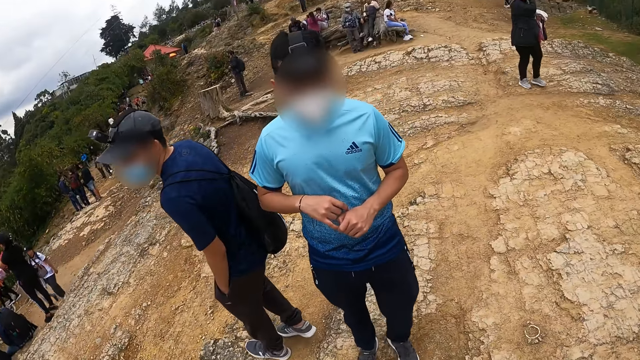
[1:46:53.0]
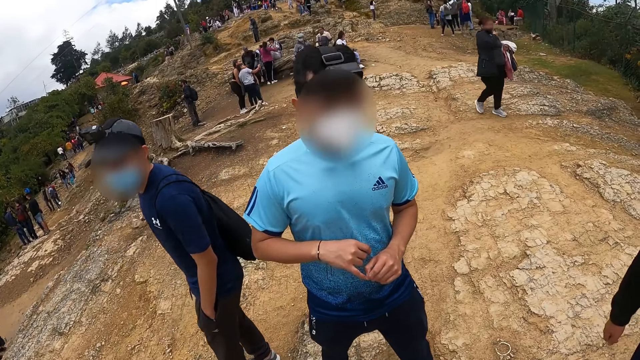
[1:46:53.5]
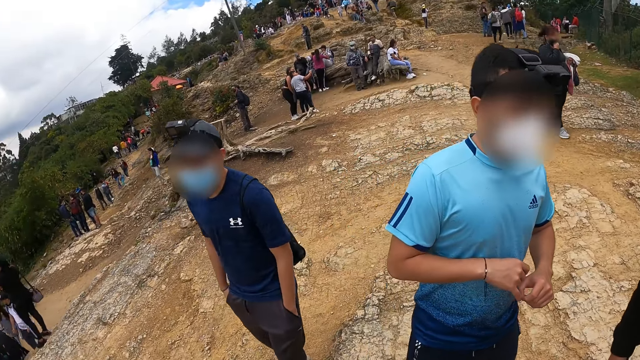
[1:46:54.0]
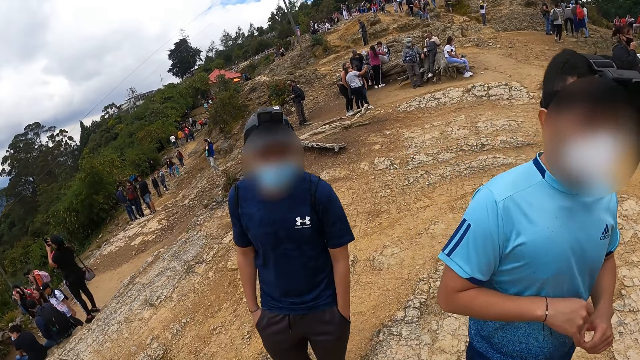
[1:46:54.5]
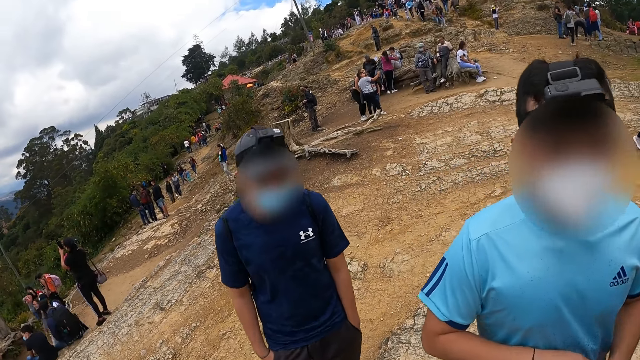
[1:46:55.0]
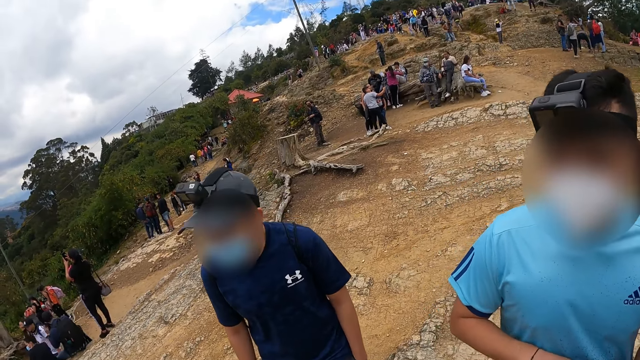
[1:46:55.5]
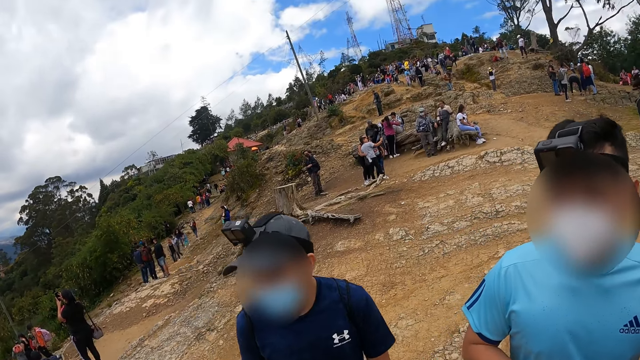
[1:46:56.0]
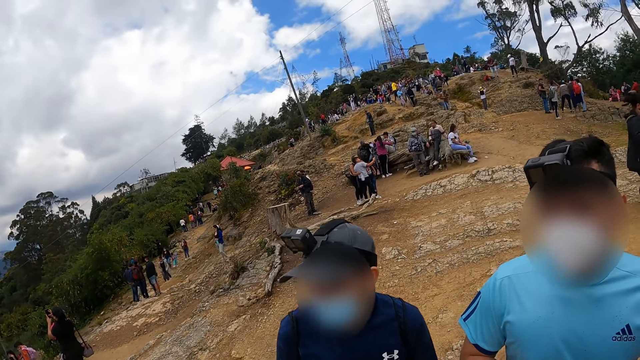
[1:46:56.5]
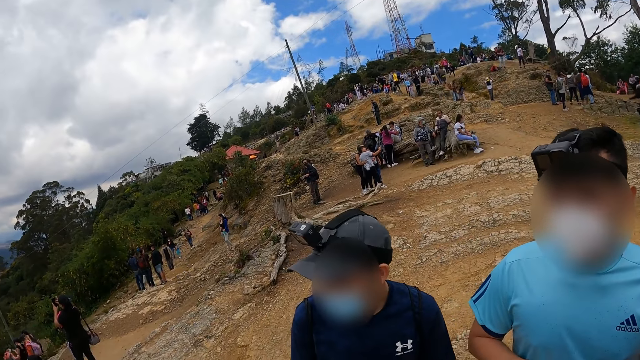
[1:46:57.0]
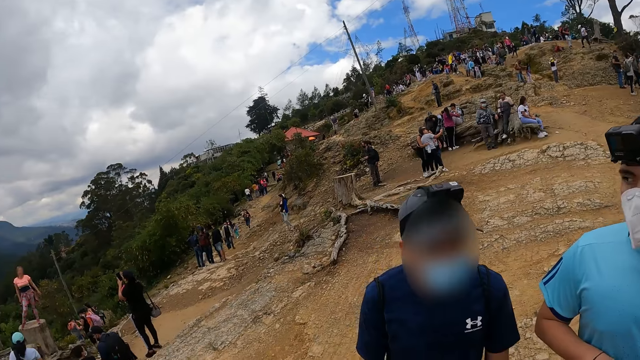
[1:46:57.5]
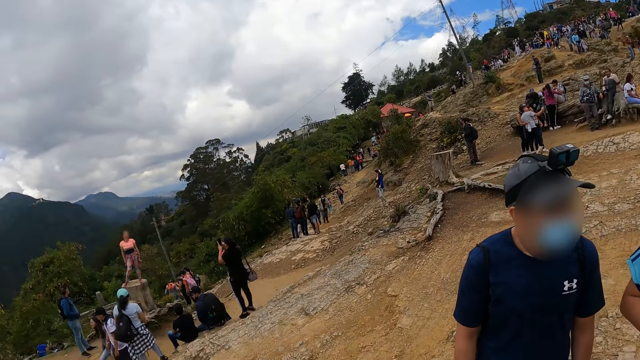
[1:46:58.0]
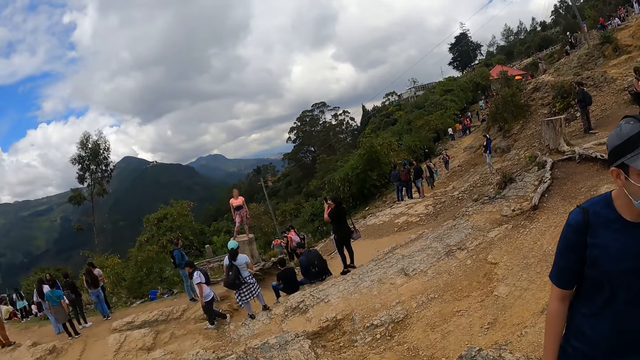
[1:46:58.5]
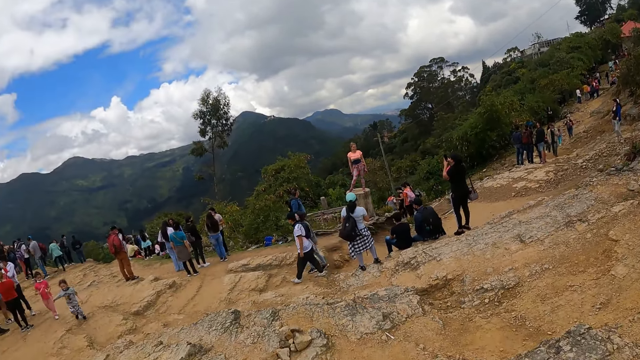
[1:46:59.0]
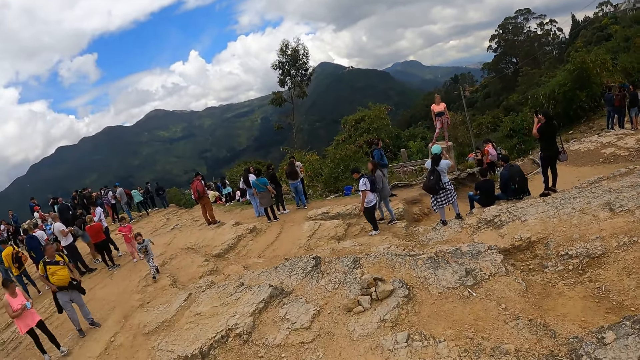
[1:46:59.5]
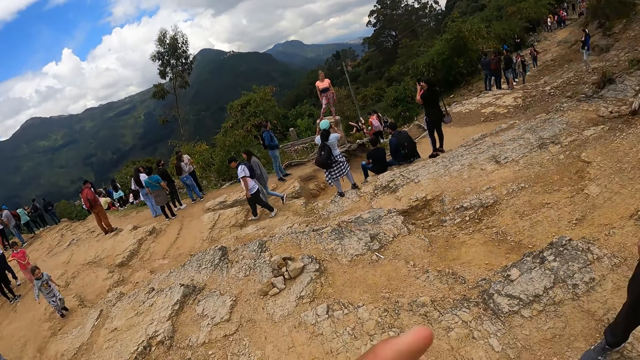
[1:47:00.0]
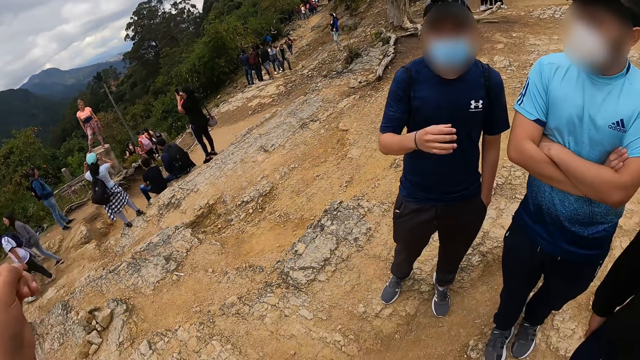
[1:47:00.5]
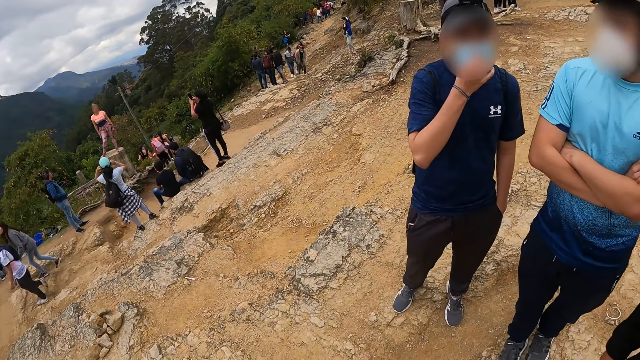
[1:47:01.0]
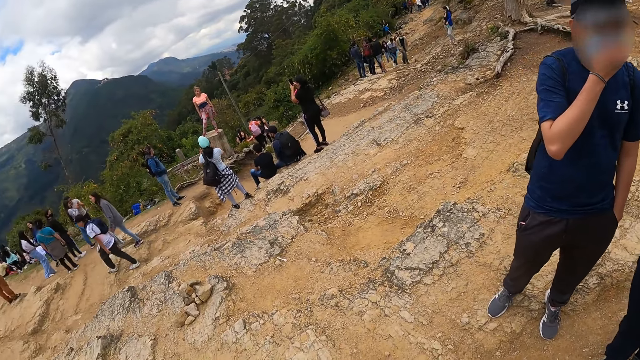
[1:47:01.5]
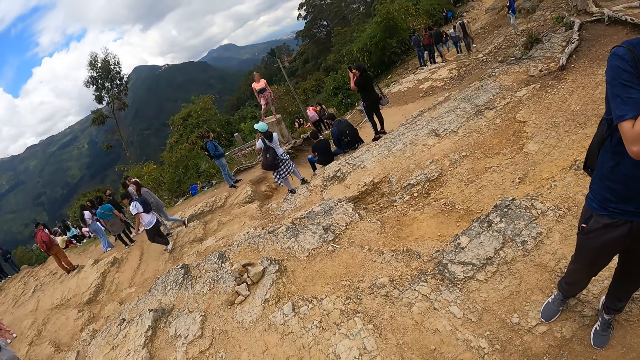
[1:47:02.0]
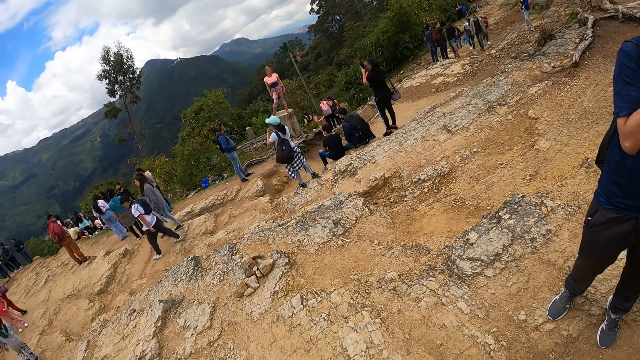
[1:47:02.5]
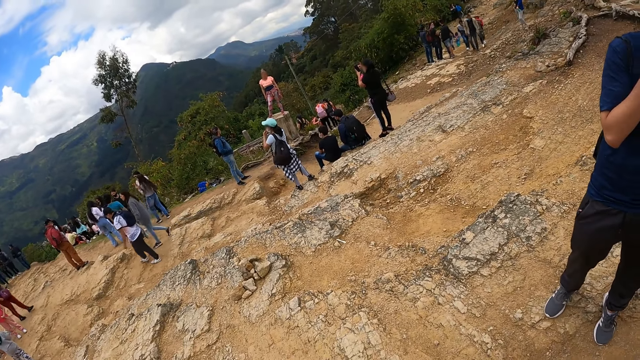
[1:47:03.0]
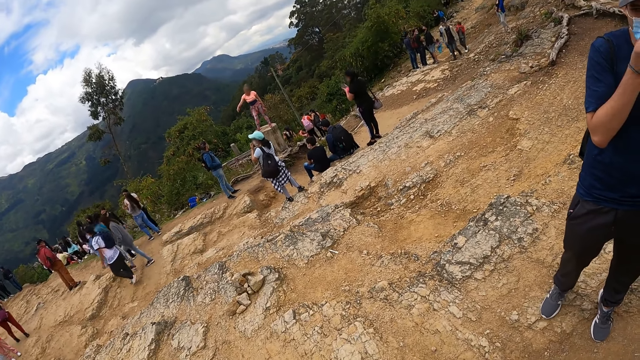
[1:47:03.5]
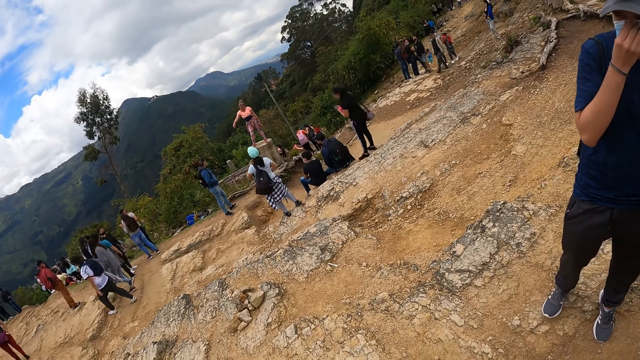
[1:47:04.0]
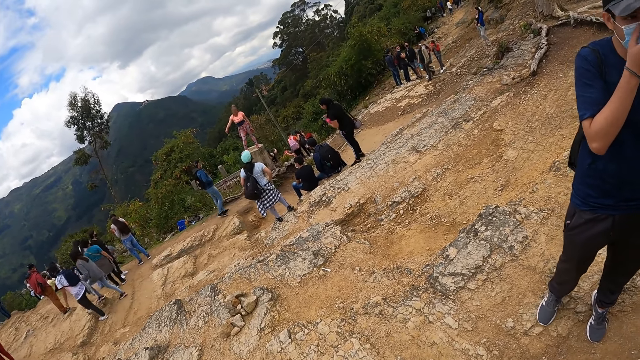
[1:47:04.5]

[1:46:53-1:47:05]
The camera wearer looks at a man. They look around the park. They look up the hill. The man adjusts the face mask on his face with his right hand.

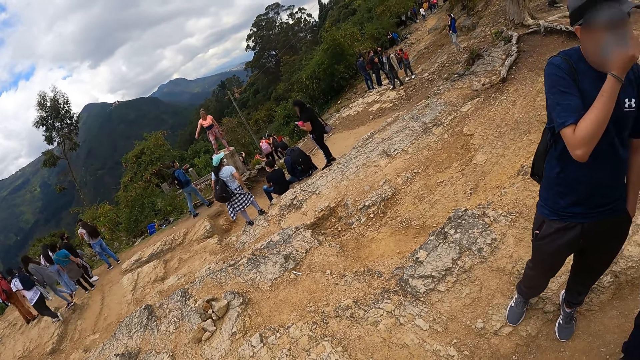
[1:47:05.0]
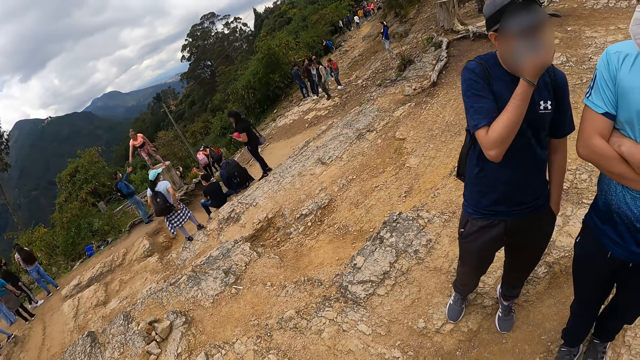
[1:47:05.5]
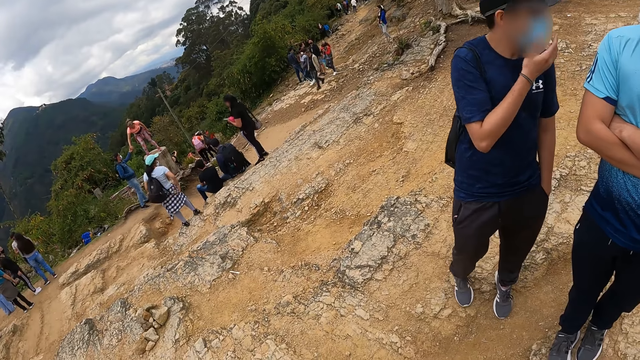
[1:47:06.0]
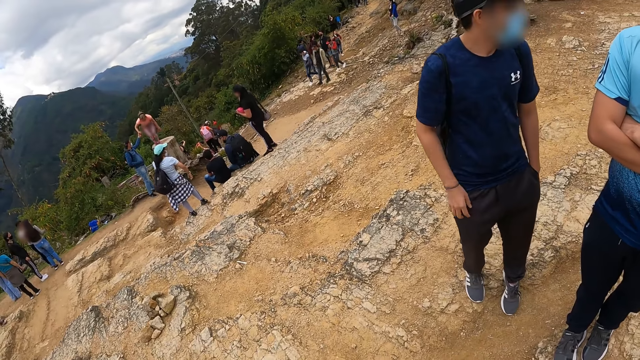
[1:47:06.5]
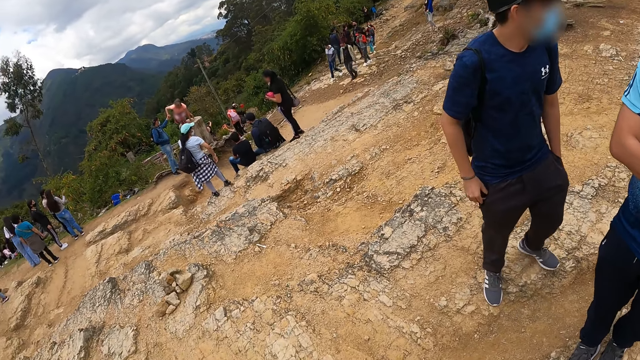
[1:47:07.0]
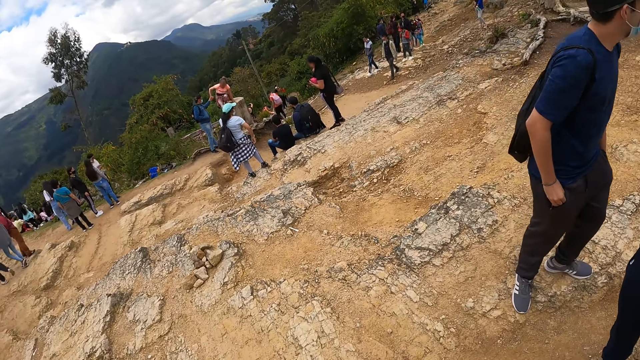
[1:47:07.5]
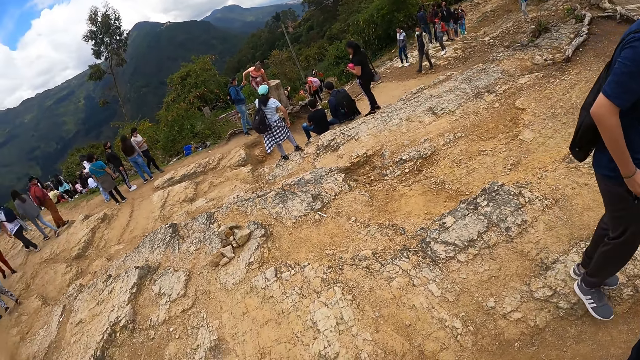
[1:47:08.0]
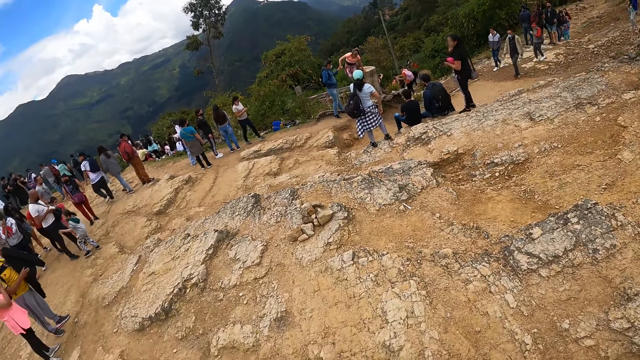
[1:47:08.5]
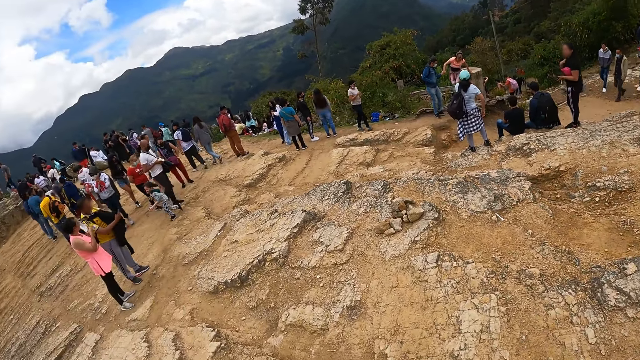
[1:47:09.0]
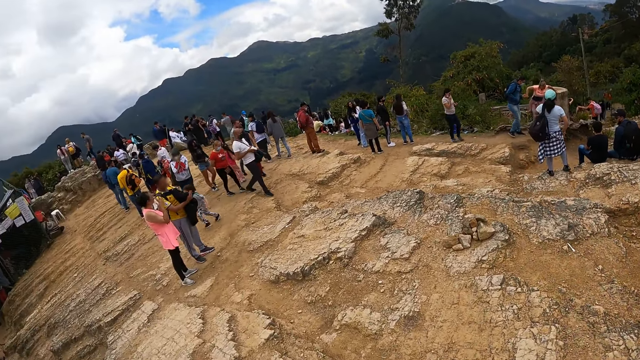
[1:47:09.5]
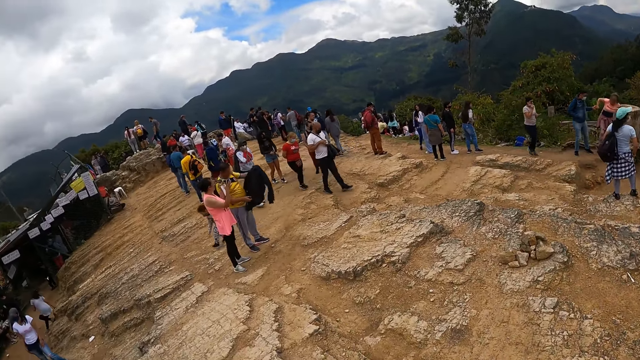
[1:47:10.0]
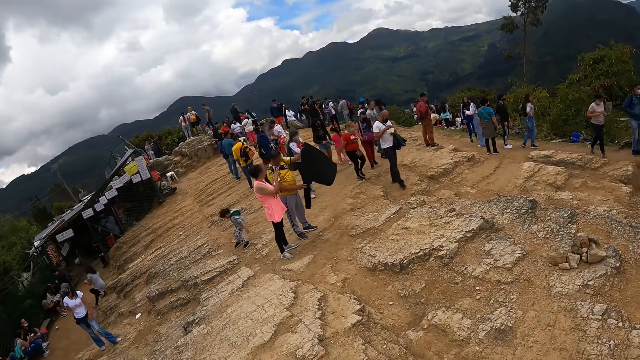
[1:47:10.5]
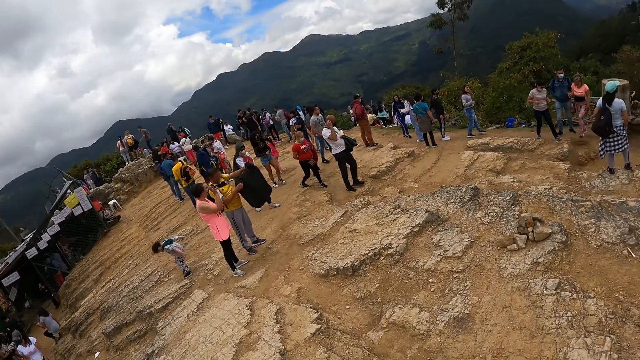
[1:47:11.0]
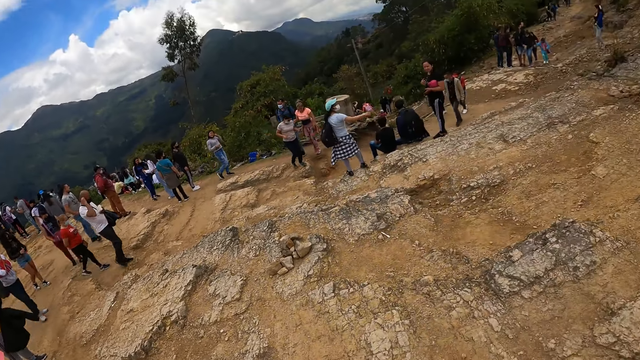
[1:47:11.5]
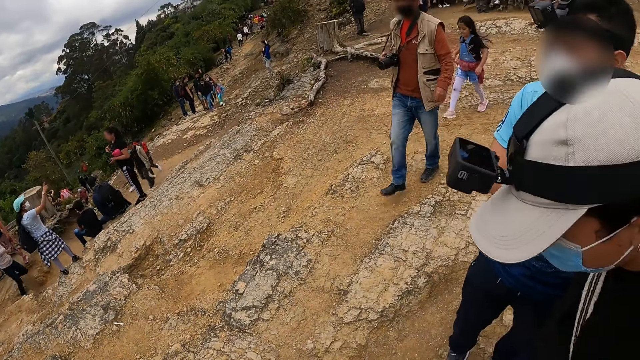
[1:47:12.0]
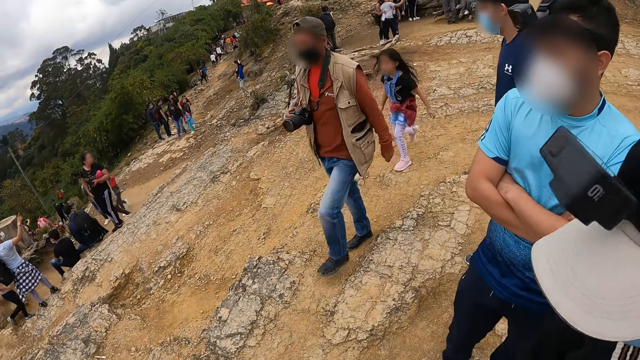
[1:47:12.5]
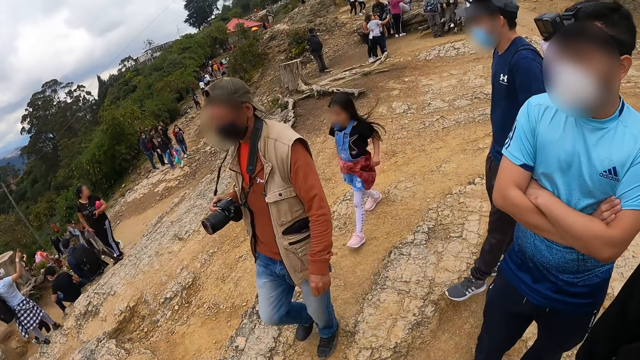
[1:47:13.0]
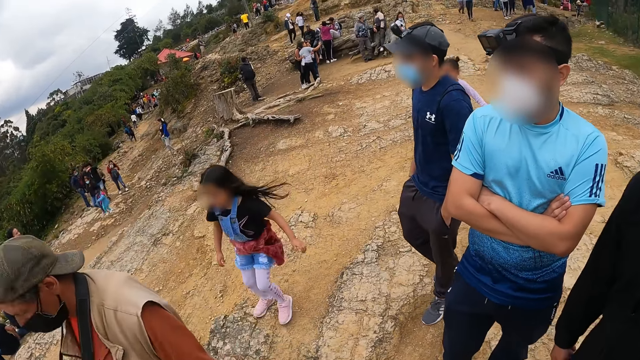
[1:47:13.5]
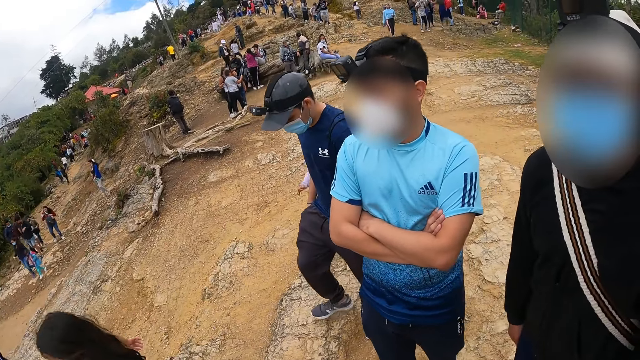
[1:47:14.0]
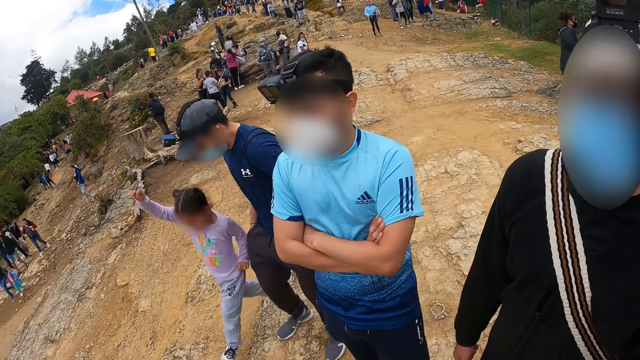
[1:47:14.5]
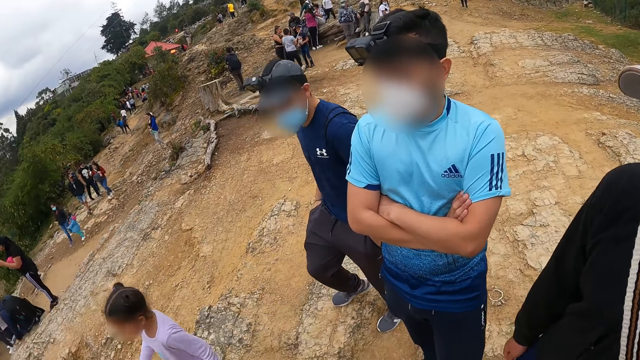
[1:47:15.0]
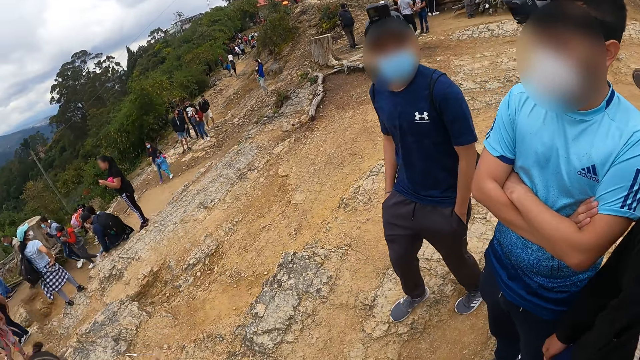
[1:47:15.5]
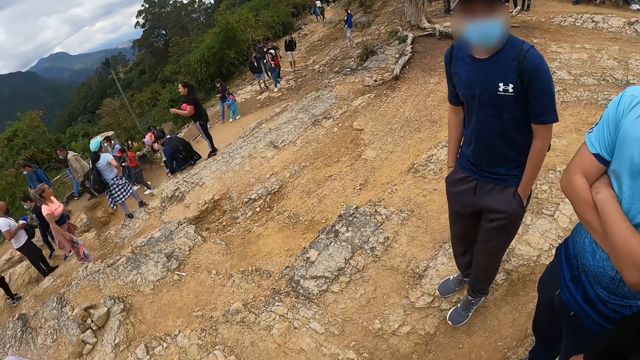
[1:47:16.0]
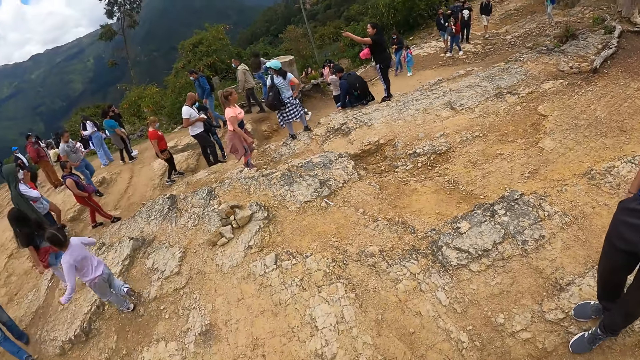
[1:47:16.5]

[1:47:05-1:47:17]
The camera wearer looks around the compound. They look at a man and another man. The other man converses with the camera wearer.
